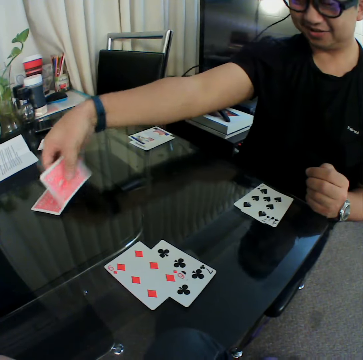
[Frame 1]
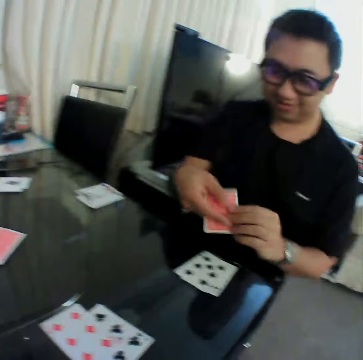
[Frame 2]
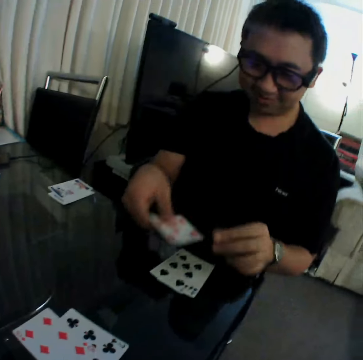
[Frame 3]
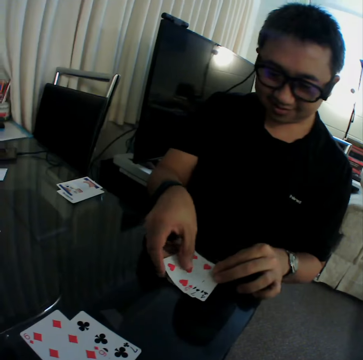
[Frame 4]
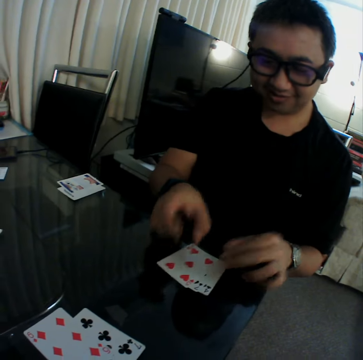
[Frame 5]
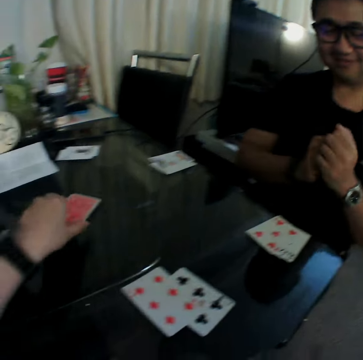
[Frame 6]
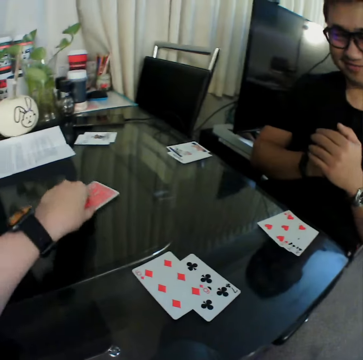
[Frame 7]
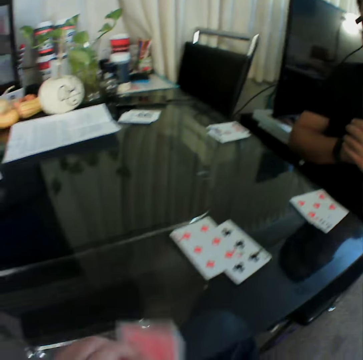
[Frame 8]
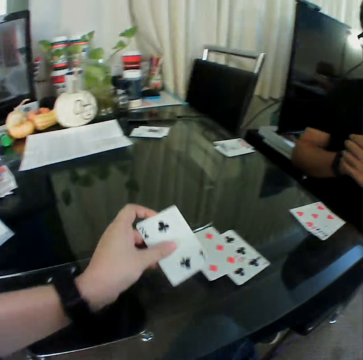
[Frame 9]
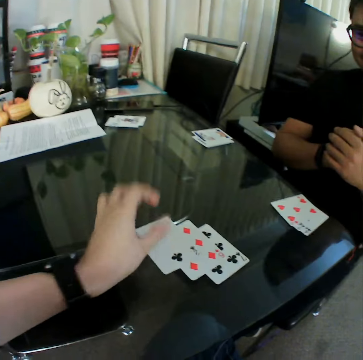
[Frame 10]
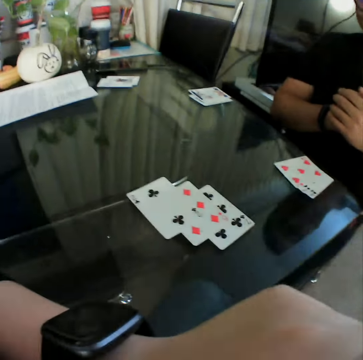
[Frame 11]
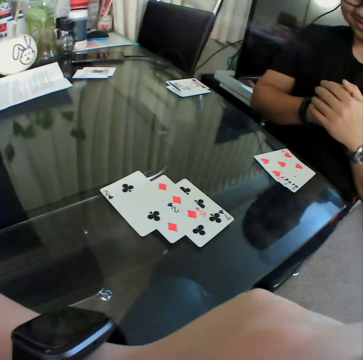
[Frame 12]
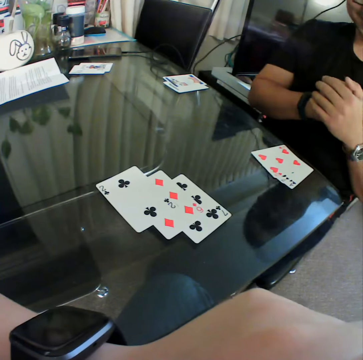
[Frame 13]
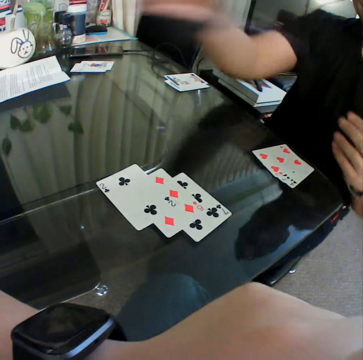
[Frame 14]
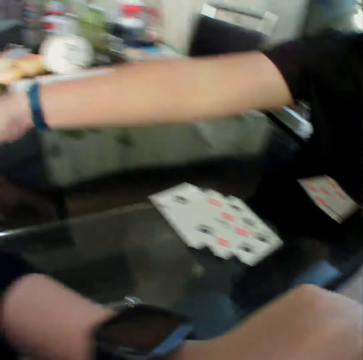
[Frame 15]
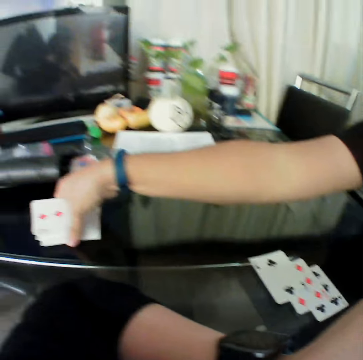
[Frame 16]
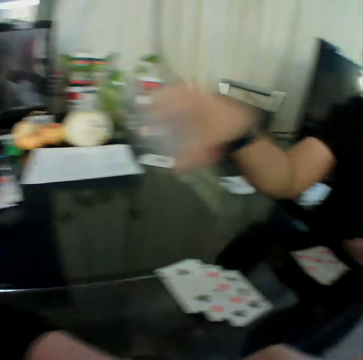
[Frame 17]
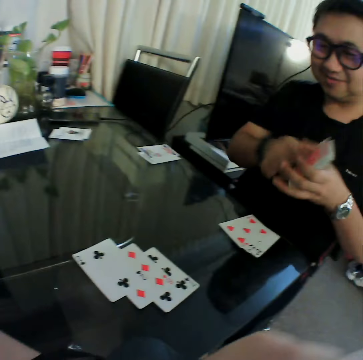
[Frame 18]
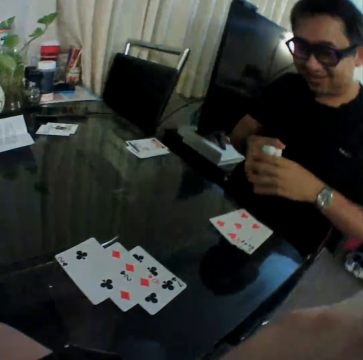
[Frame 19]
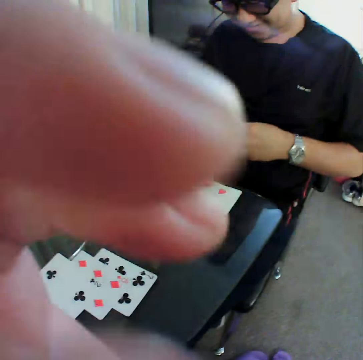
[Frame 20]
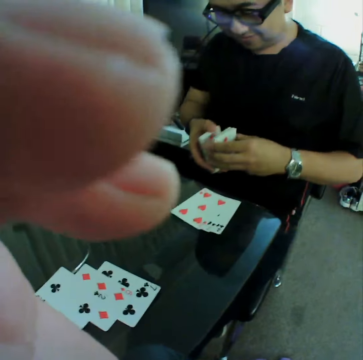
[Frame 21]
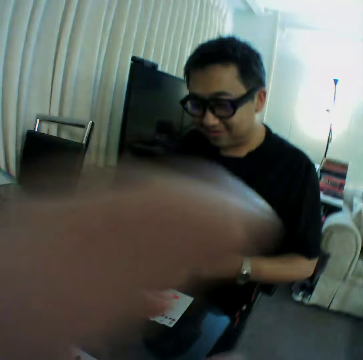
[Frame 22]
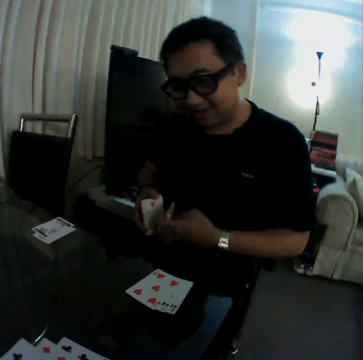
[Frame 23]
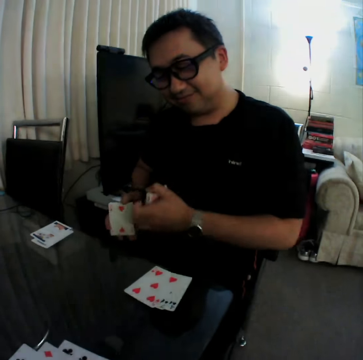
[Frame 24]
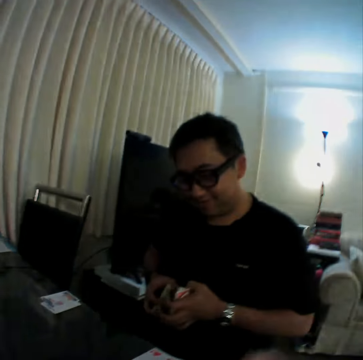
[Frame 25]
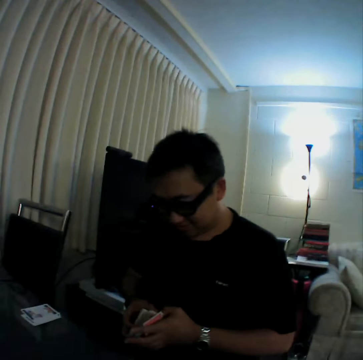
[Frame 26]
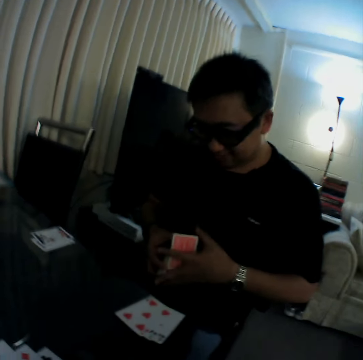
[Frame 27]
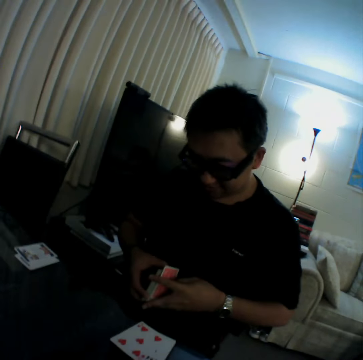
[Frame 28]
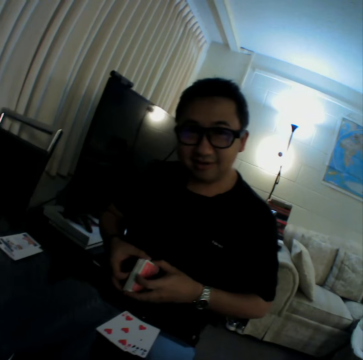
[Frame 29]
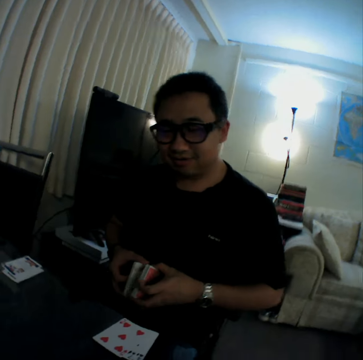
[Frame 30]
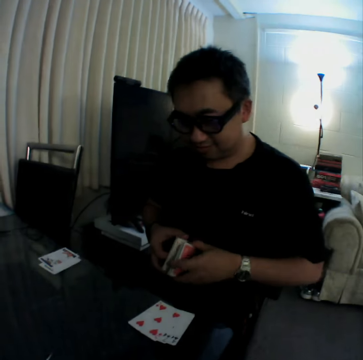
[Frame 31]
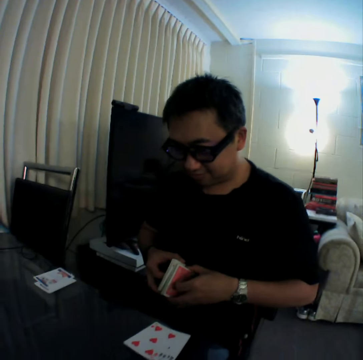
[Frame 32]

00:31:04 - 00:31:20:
A man checks the card. The man places the card in his right hand on the table. The camera wearer picks up a card from the table with his left hand. He places the card in his left hand on the table. He checks the card. The man holds his hand together. The man picks up a deck of cards from the table with his right hand. The man holds cards with both hands. The camera wearer touches the camera on his head with his left hand. He adjusts the camera. The man shuffles the cards in his hands. The camera wearer pulls his hand off the camera.

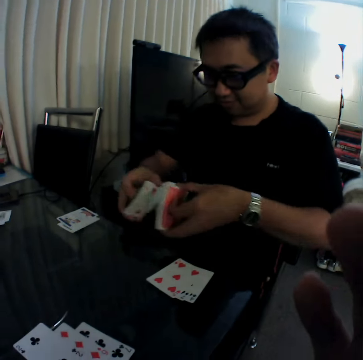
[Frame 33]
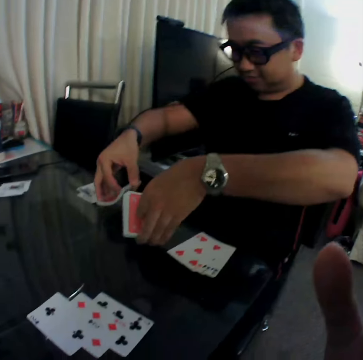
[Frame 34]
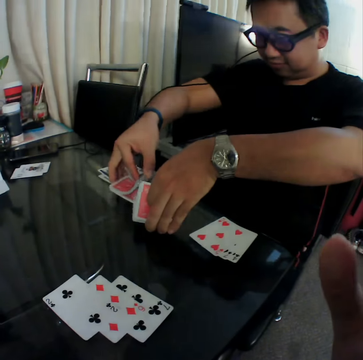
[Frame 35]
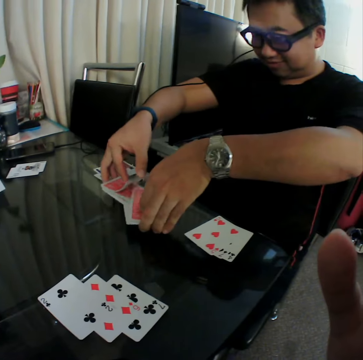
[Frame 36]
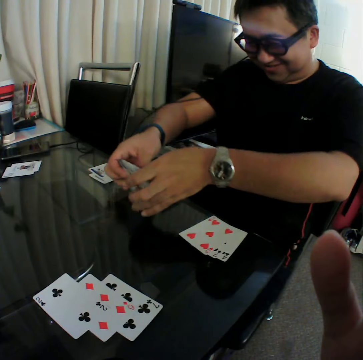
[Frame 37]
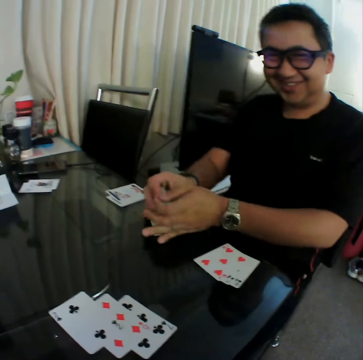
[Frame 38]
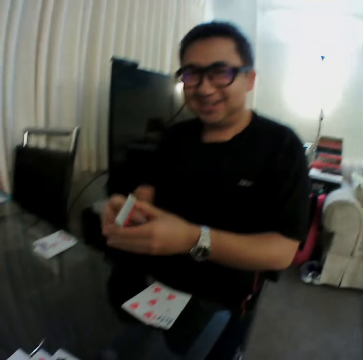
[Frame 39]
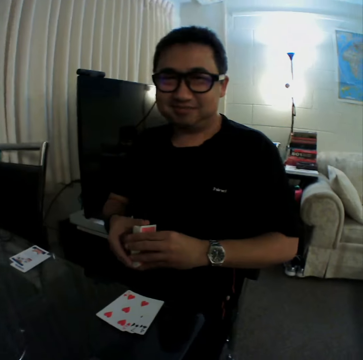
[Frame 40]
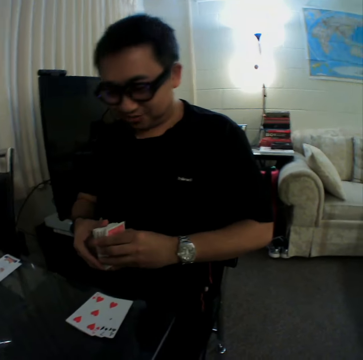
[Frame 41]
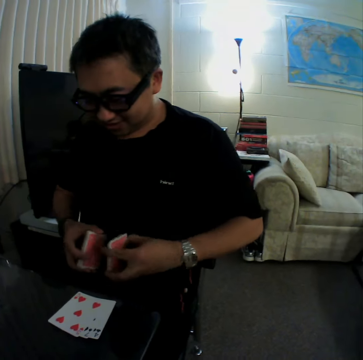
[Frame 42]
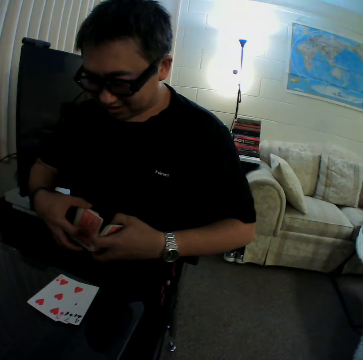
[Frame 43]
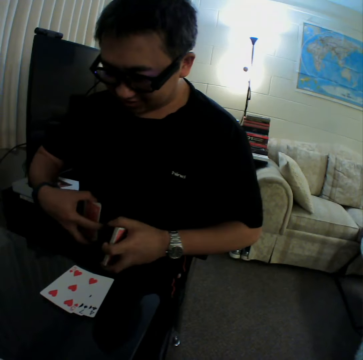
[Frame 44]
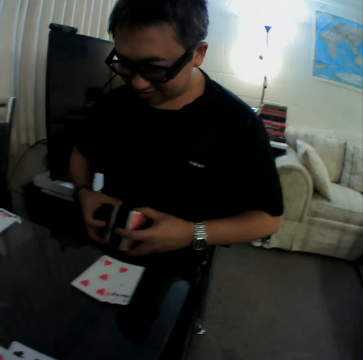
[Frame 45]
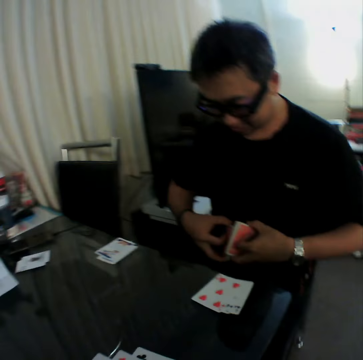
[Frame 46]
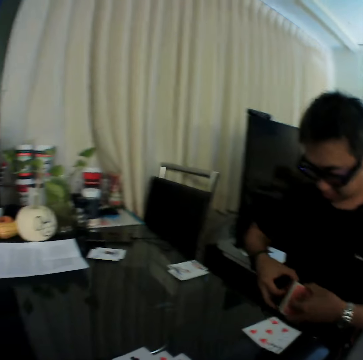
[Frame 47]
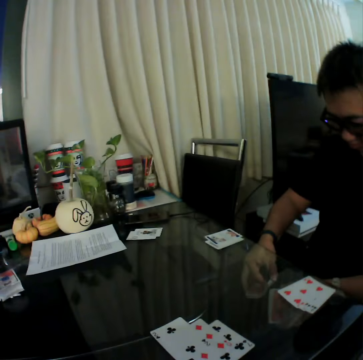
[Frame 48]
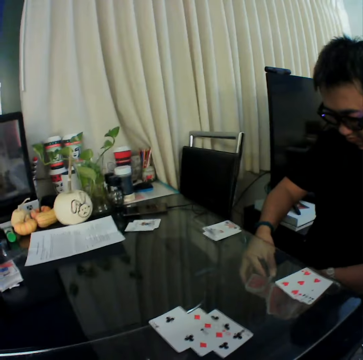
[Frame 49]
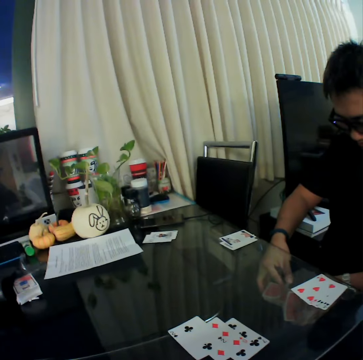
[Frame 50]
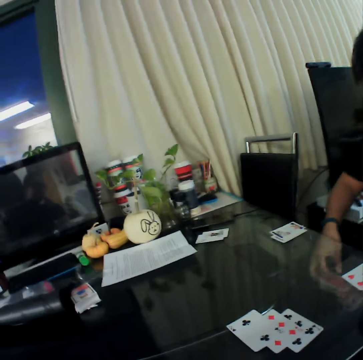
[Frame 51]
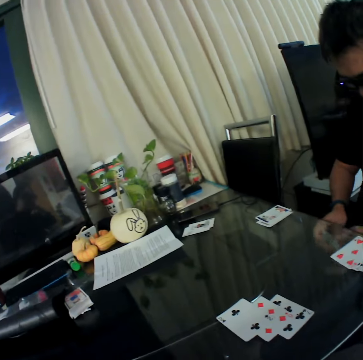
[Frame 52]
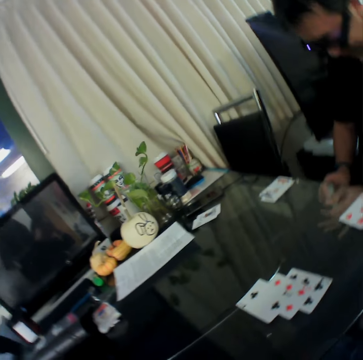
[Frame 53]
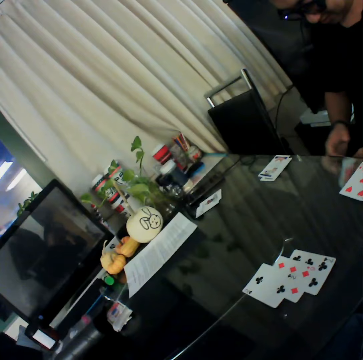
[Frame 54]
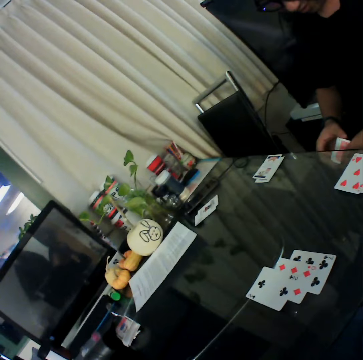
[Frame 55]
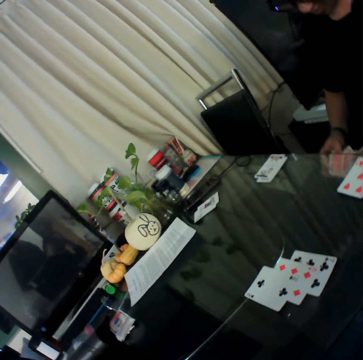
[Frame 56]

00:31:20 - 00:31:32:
A man shuffles the cards, aligns the cards and shuffles the cards.

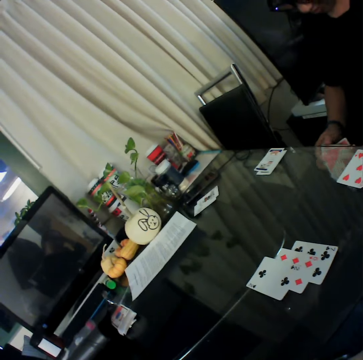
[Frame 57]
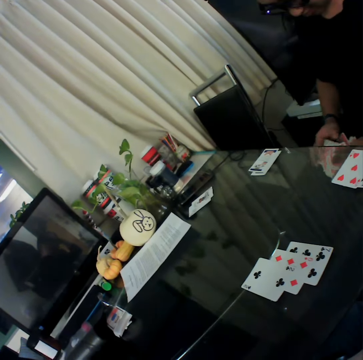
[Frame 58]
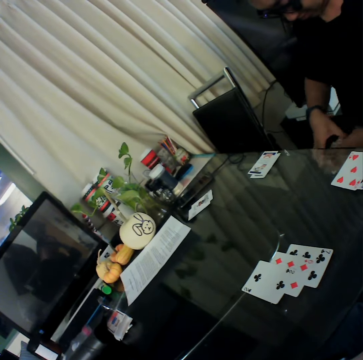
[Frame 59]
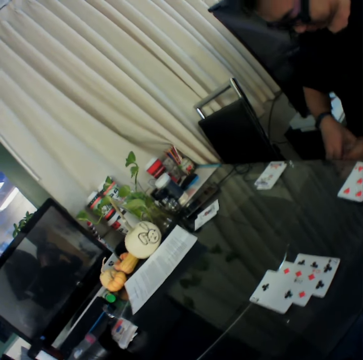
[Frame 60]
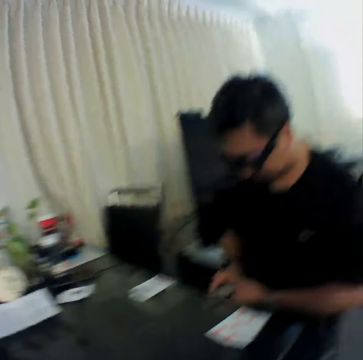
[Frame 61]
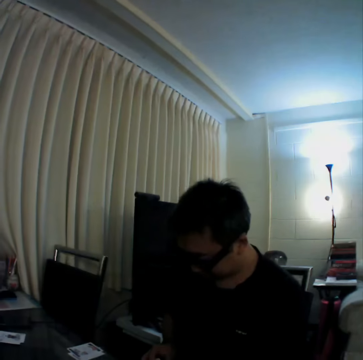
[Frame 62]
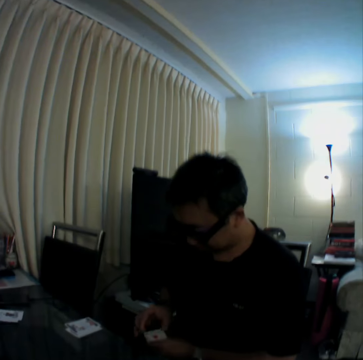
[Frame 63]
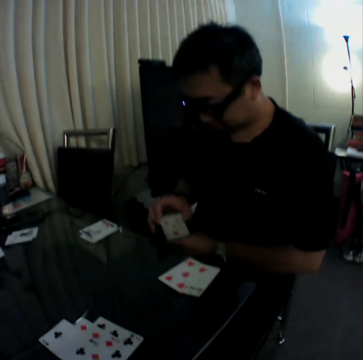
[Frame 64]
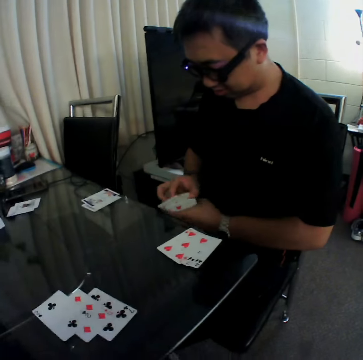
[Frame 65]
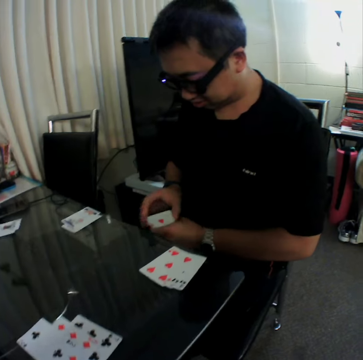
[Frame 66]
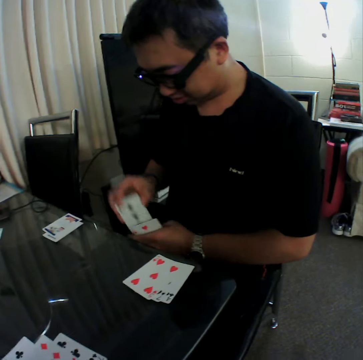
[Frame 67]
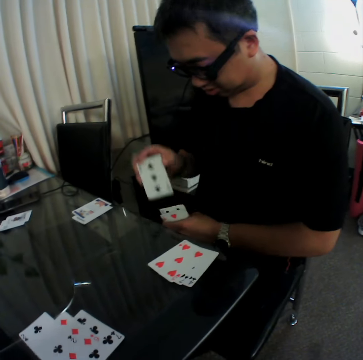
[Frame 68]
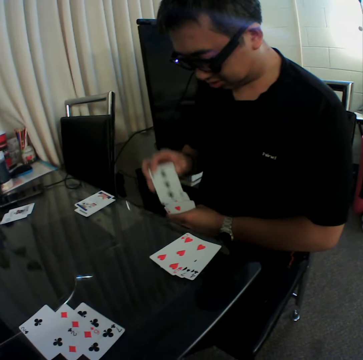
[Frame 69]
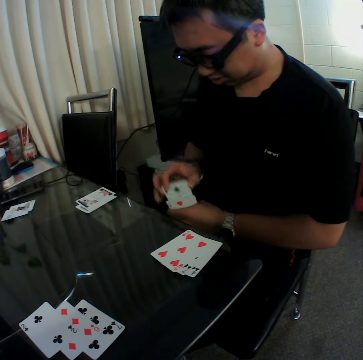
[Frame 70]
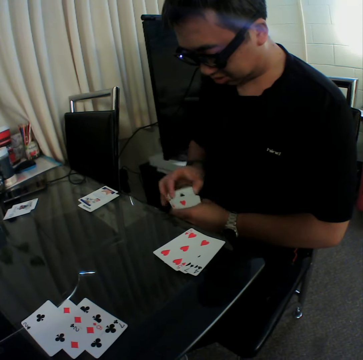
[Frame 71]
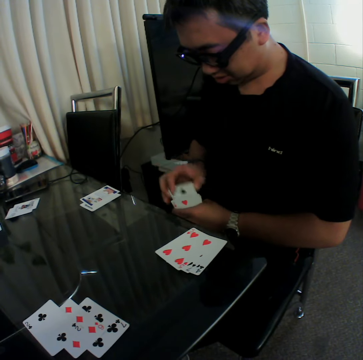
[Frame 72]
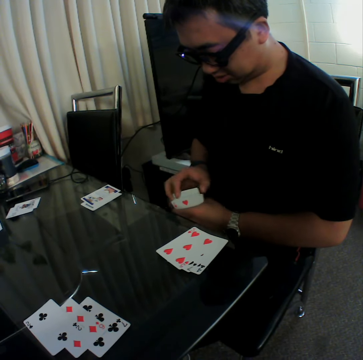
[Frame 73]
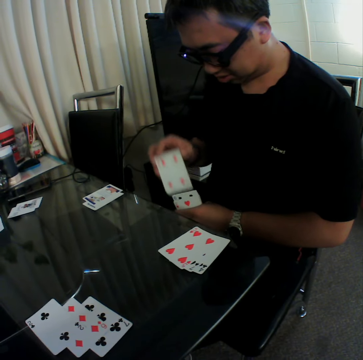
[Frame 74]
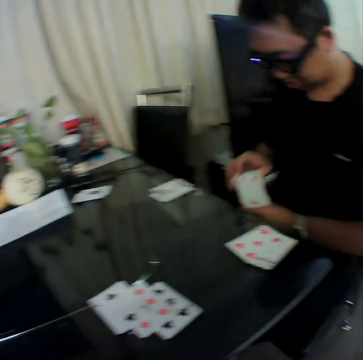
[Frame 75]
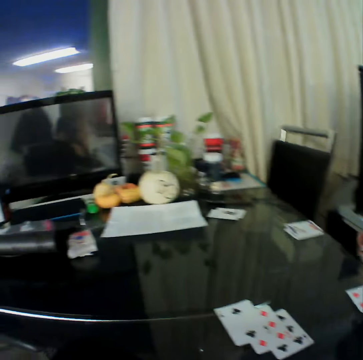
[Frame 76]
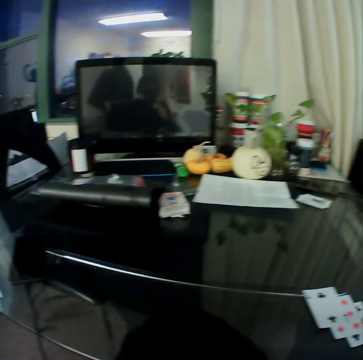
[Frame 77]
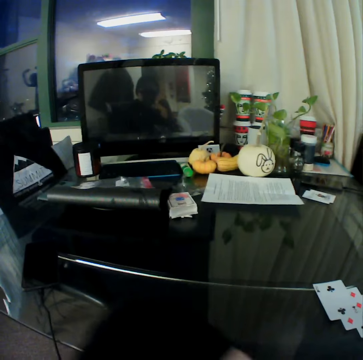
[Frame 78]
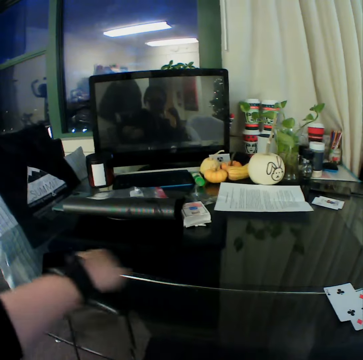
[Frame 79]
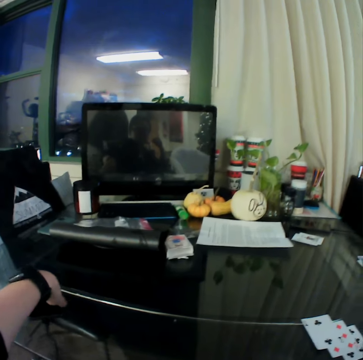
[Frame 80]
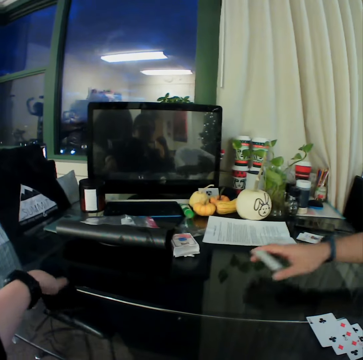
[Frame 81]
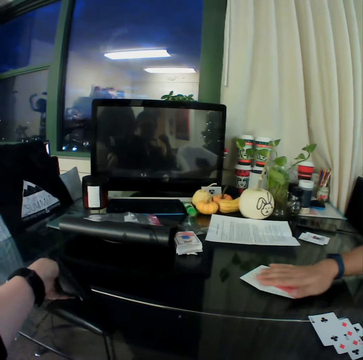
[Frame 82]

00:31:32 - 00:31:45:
The camera wearer looks around the table. He picks the phone from the table with his left hand. He places the cards in his left hand on the table.
